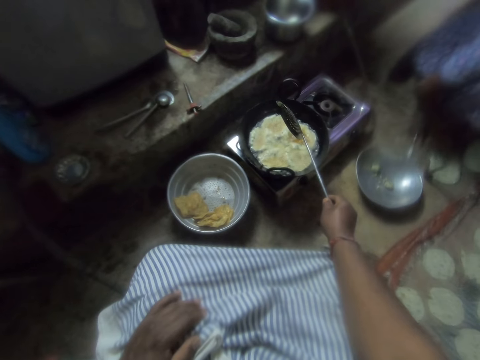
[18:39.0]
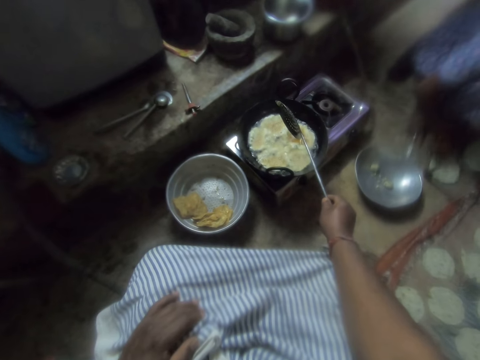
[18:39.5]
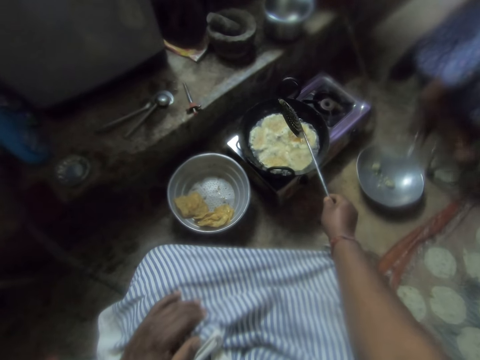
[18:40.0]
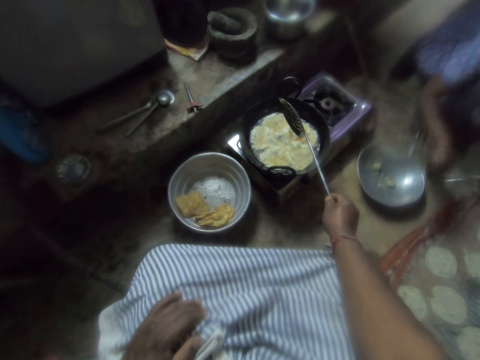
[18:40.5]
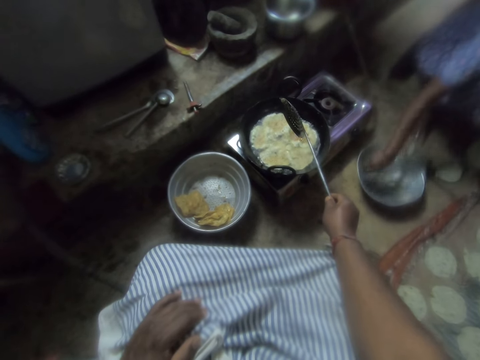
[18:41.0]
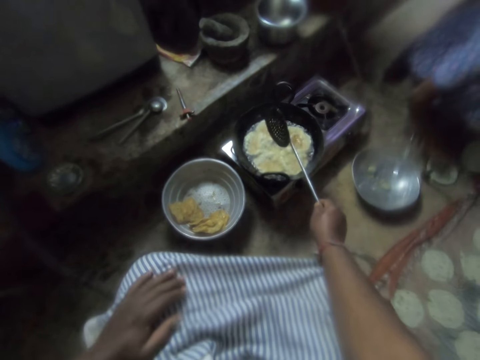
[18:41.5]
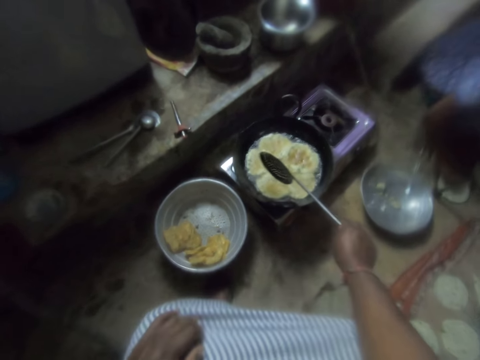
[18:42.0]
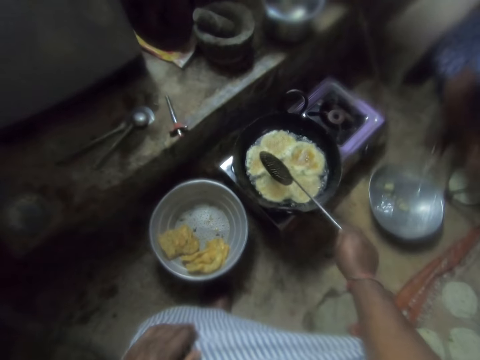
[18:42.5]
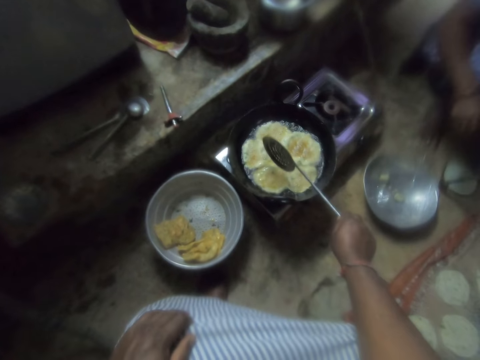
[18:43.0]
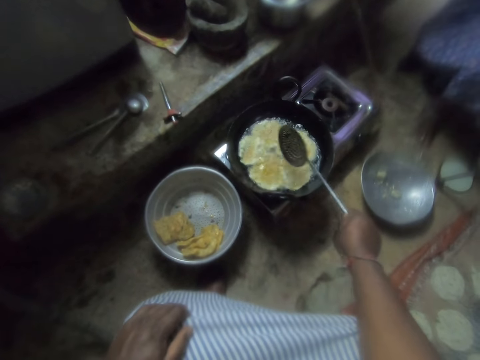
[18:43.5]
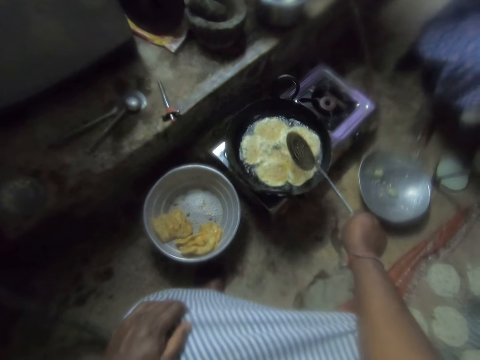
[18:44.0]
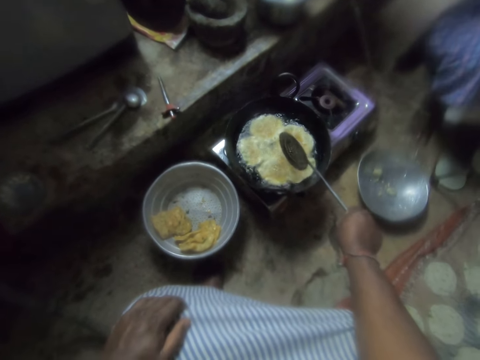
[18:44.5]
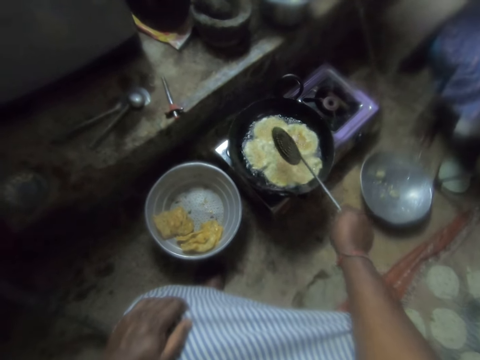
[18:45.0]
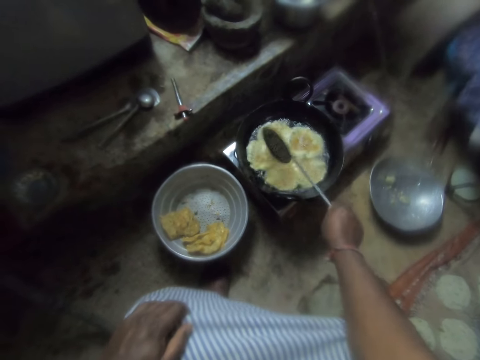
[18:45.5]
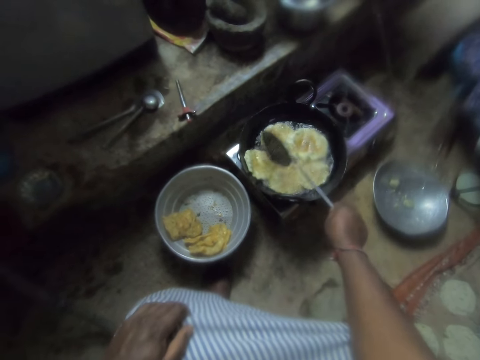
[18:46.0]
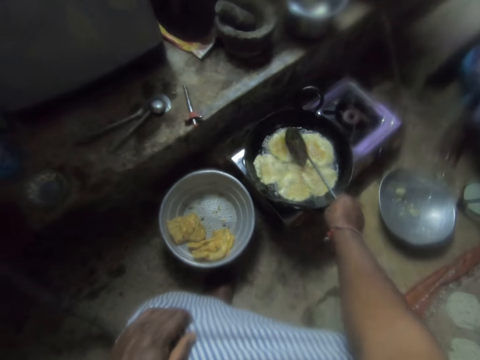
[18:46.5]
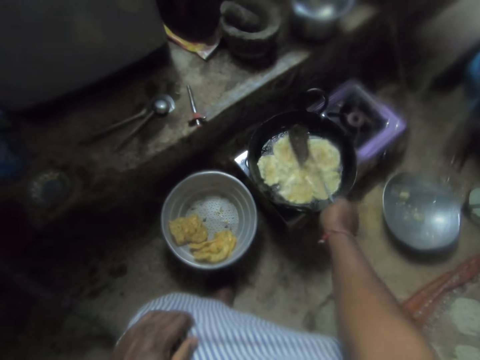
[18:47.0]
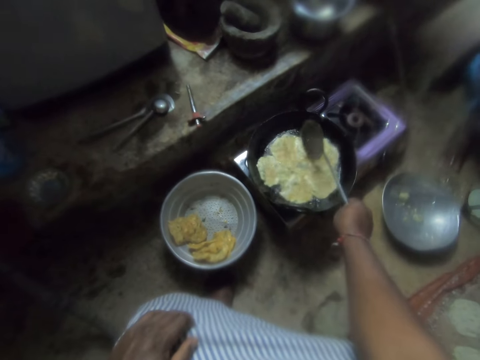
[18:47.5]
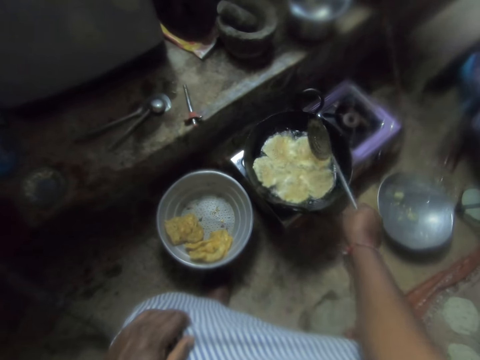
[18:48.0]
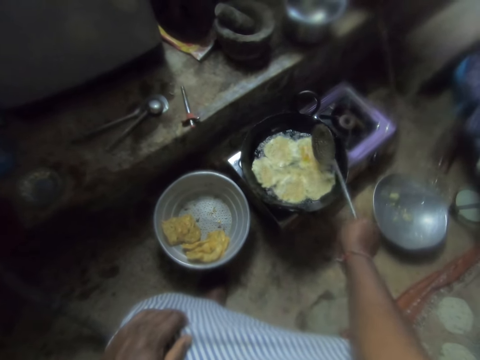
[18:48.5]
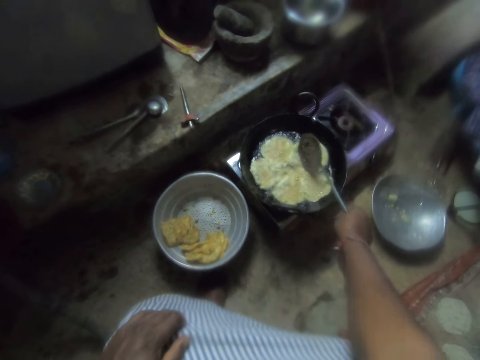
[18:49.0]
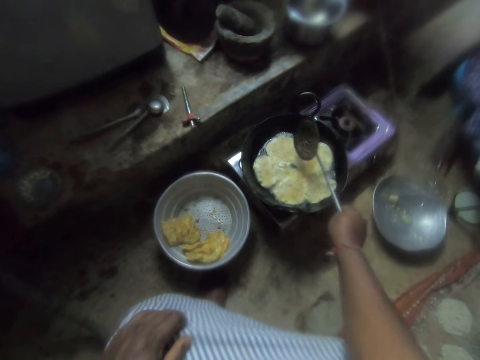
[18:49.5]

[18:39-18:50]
A woman puts the plastic bag in the pot. The camera wearer stirs the chips in the frying pan with the skimmer. They separate the doughs in the frying pan.

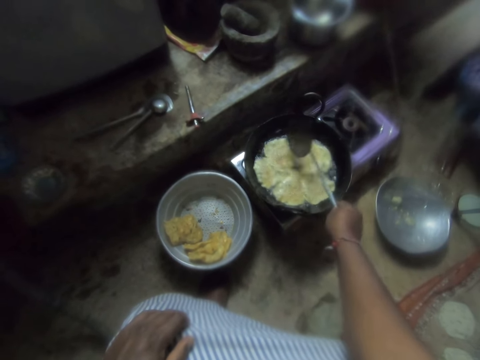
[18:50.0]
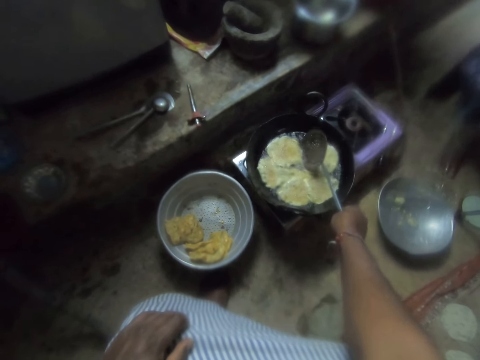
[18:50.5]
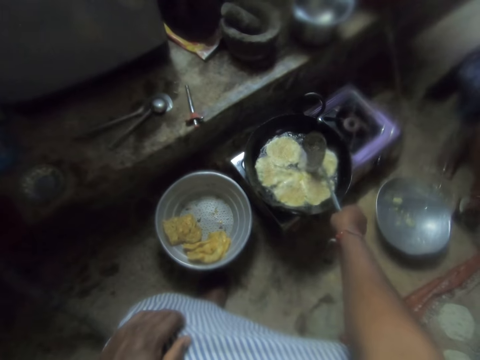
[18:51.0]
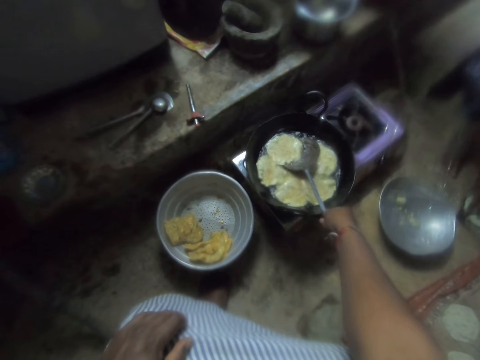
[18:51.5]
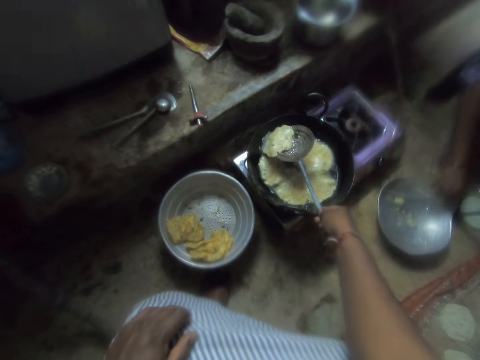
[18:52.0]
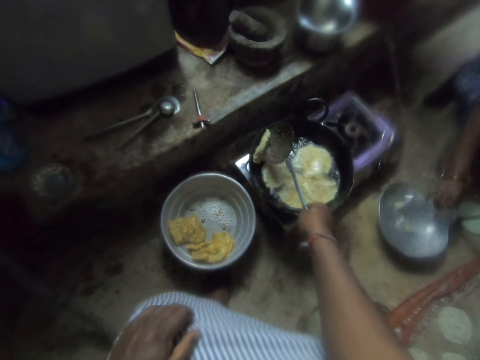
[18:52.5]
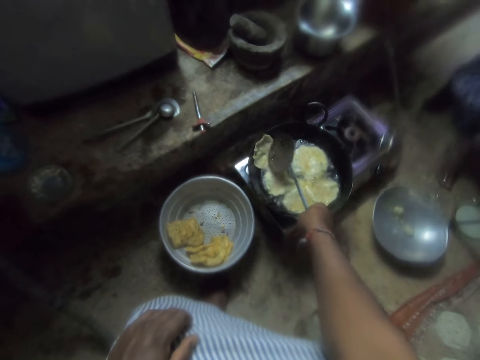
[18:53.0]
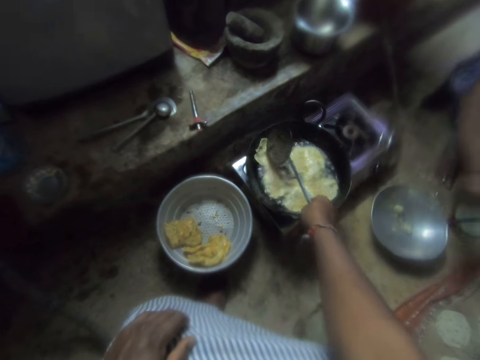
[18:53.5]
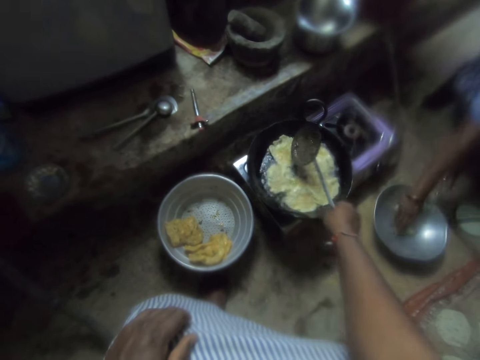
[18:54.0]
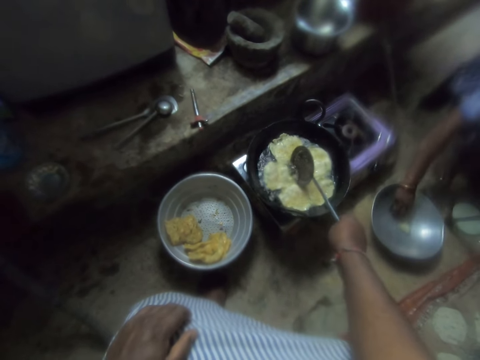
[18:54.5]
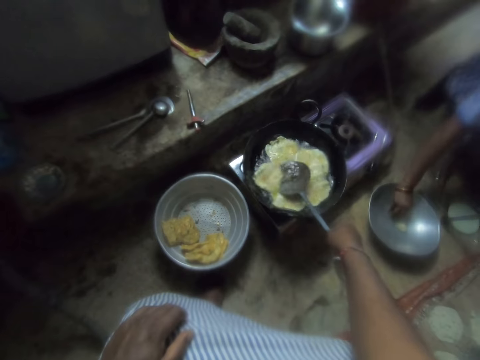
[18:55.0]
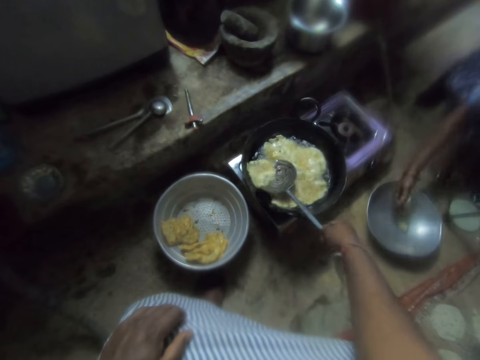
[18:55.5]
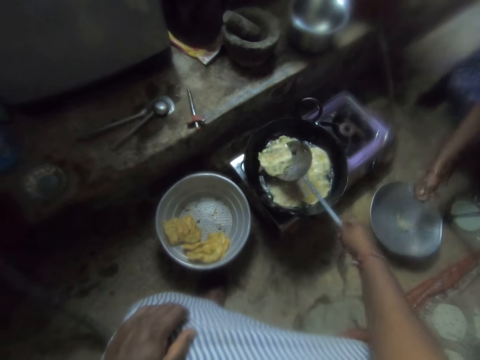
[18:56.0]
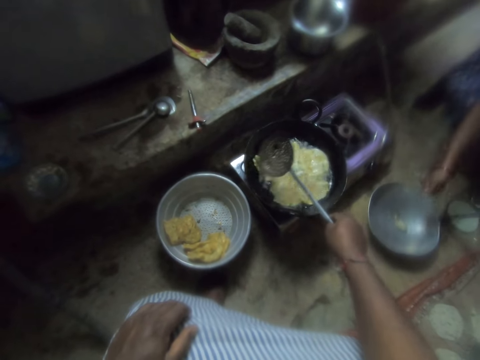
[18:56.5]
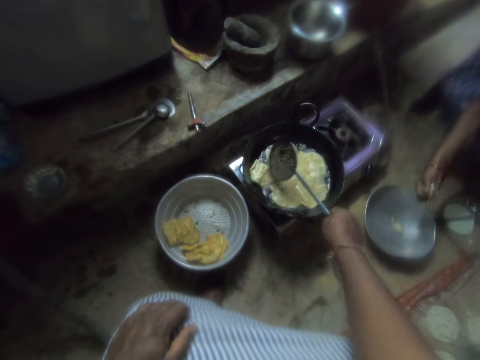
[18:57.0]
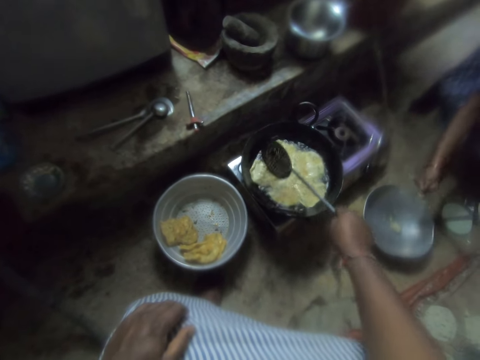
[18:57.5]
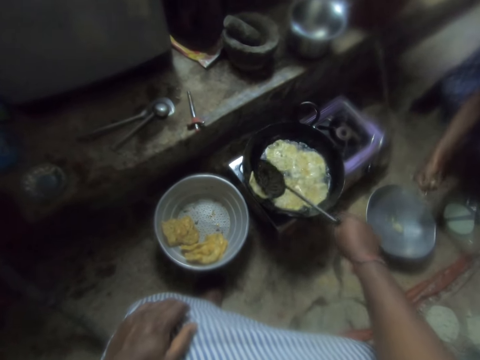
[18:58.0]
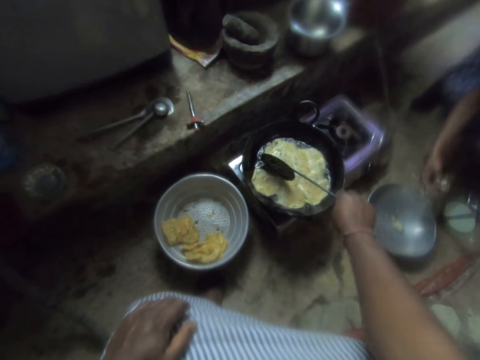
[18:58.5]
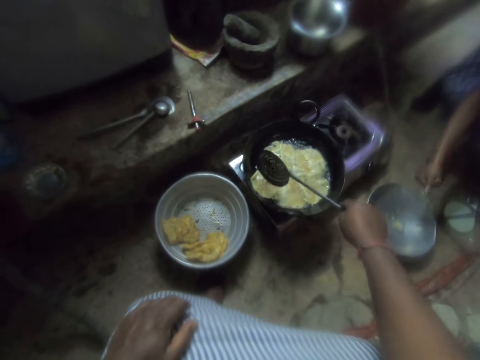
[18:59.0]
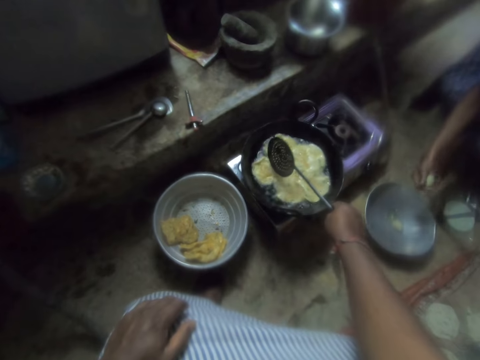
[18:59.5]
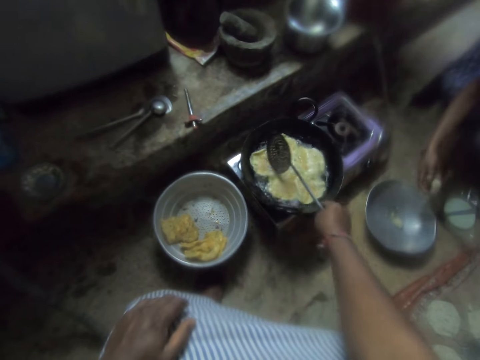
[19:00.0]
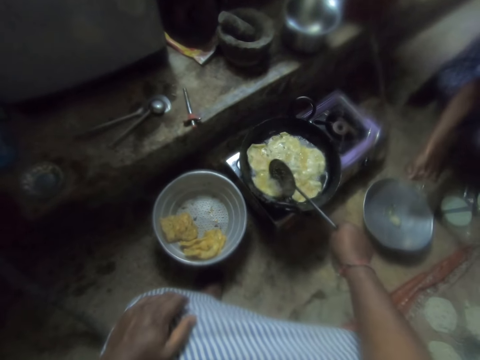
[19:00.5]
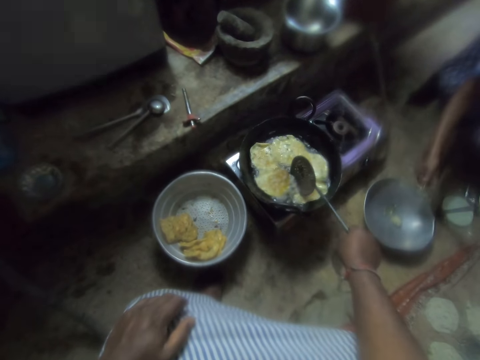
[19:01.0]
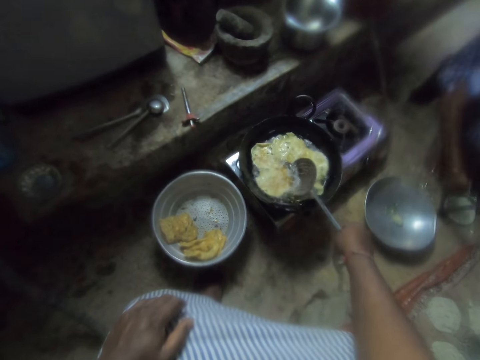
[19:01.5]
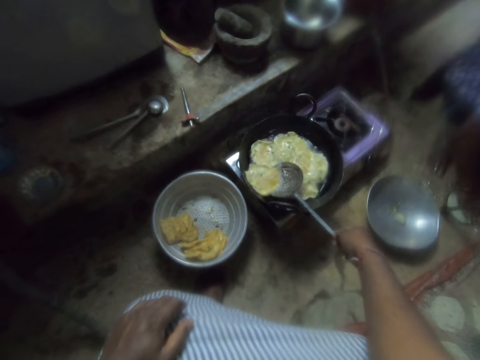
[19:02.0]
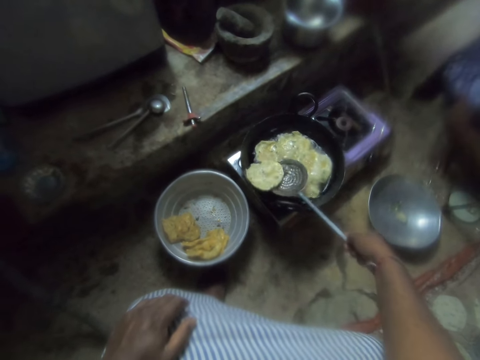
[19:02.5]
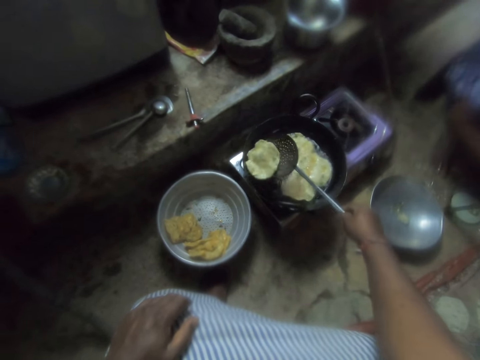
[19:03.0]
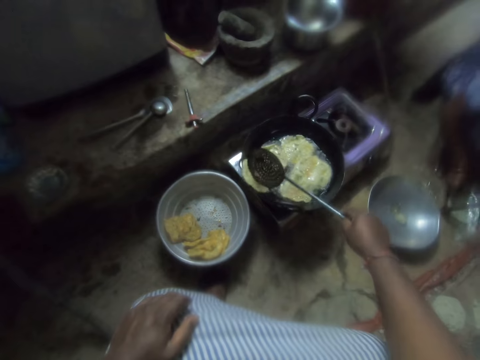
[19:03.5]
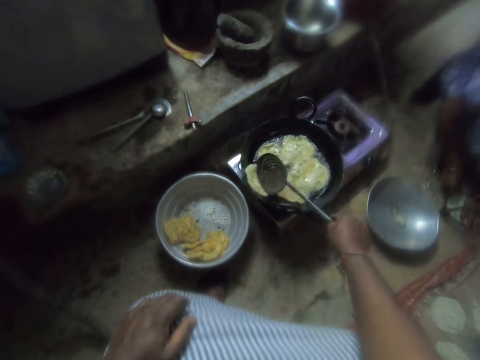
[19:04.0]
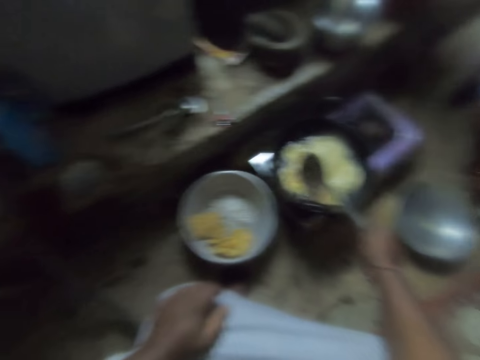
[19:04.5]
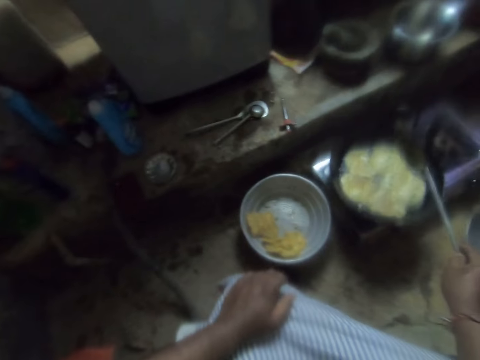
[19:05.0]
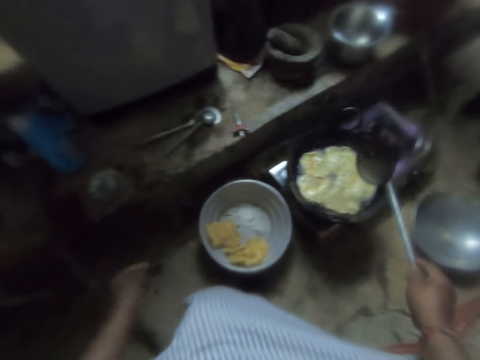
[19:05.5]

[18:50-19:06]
A woman picks up the plastic bag in the pot. The camera wearer flips the chips in the frying pan with the skimmer. Another woman picks up dough from the pot with her right hand. The first woman molds the dough with her right hand. The first woman places the dough on the dough in the metal cutter. The camera wearer flips the chips in the frying pan with the skimmer.
